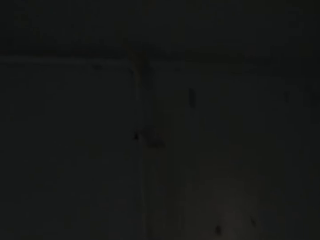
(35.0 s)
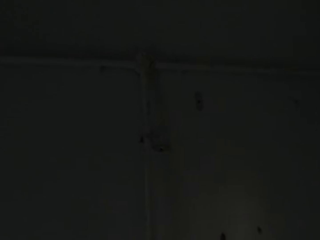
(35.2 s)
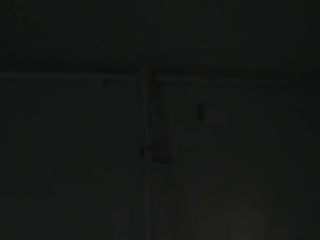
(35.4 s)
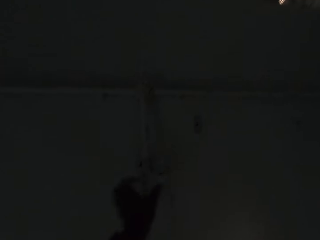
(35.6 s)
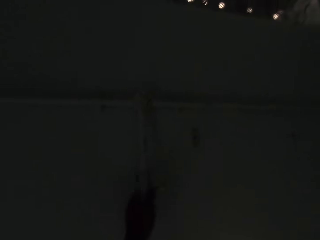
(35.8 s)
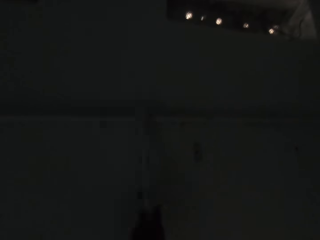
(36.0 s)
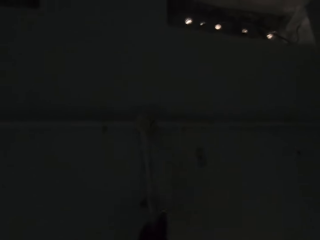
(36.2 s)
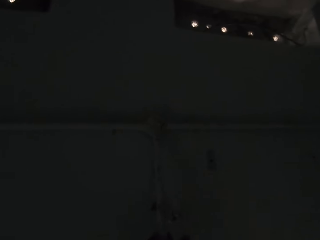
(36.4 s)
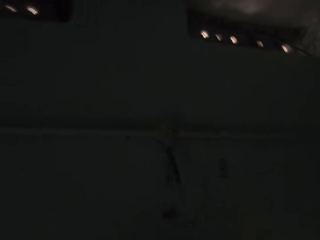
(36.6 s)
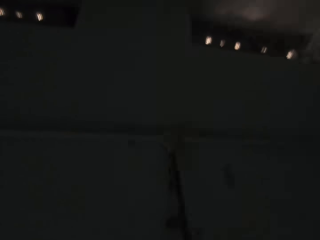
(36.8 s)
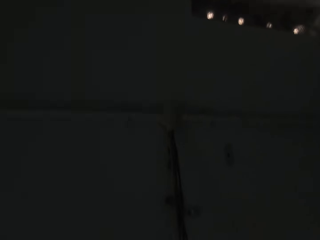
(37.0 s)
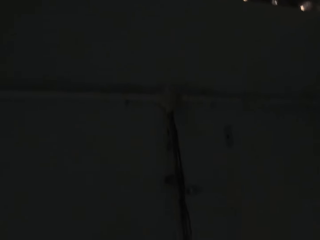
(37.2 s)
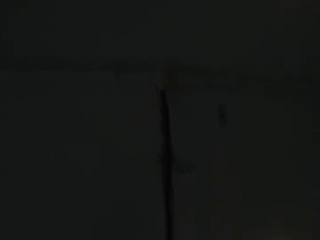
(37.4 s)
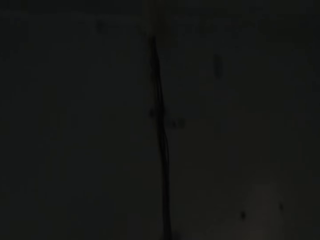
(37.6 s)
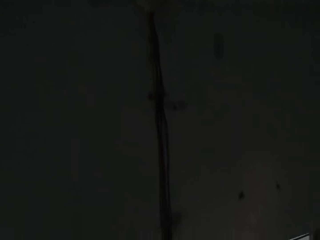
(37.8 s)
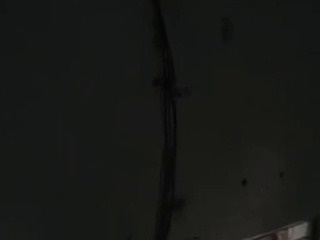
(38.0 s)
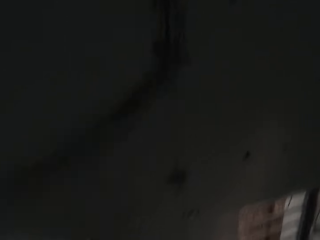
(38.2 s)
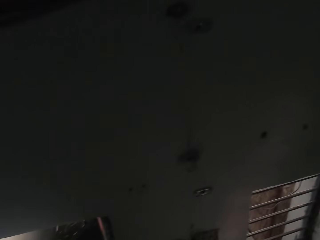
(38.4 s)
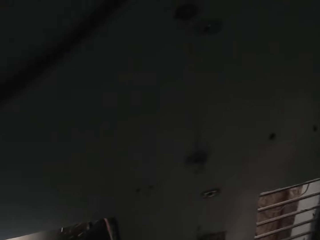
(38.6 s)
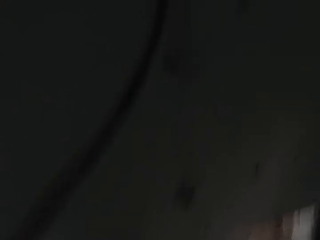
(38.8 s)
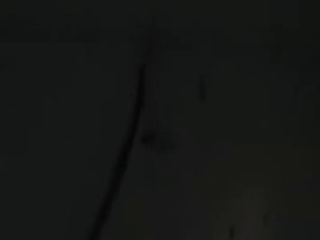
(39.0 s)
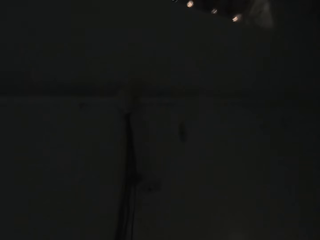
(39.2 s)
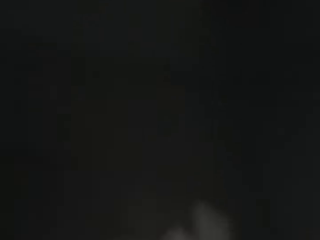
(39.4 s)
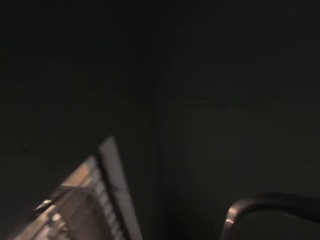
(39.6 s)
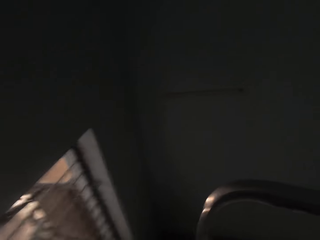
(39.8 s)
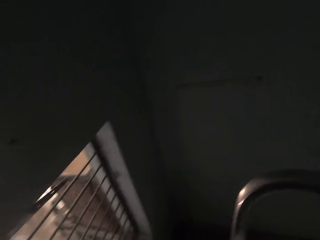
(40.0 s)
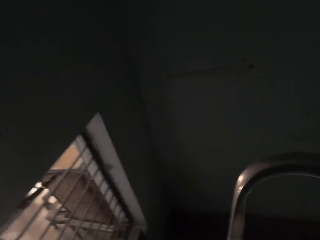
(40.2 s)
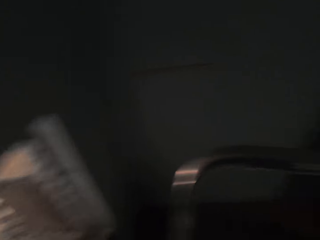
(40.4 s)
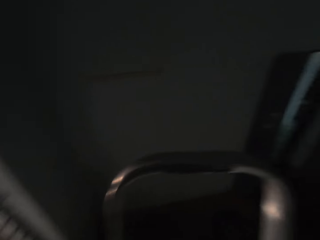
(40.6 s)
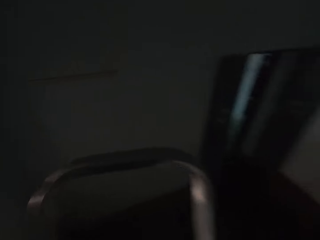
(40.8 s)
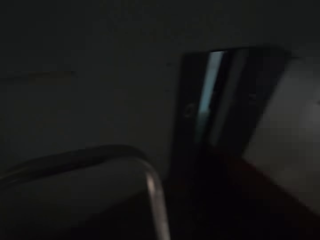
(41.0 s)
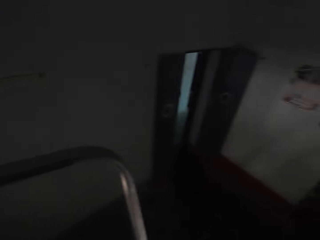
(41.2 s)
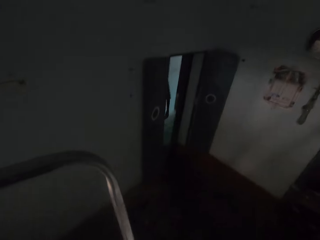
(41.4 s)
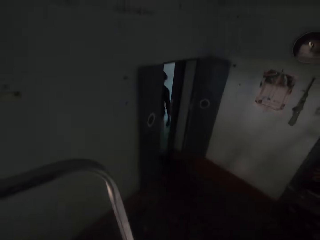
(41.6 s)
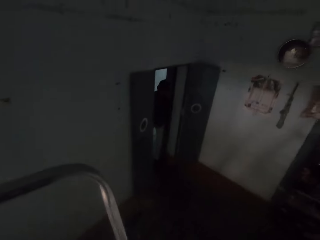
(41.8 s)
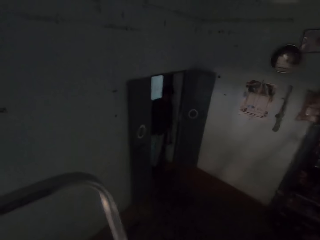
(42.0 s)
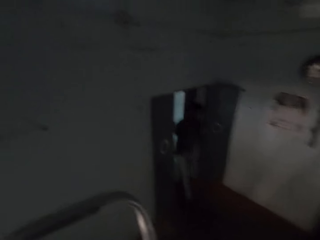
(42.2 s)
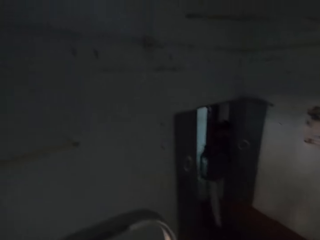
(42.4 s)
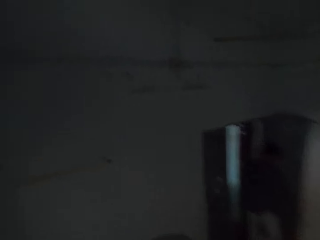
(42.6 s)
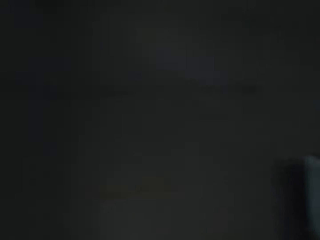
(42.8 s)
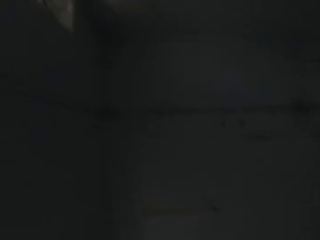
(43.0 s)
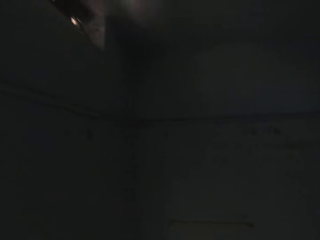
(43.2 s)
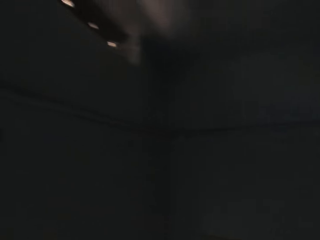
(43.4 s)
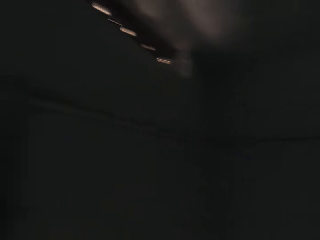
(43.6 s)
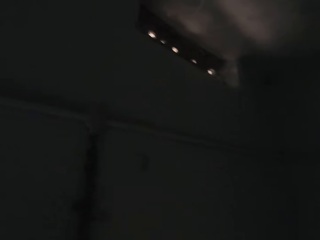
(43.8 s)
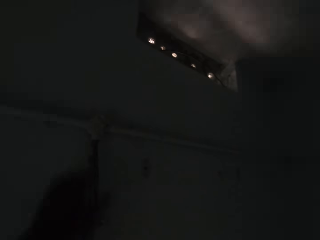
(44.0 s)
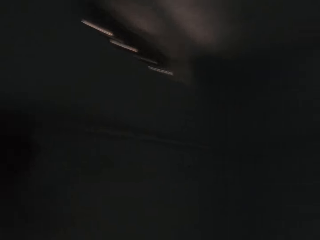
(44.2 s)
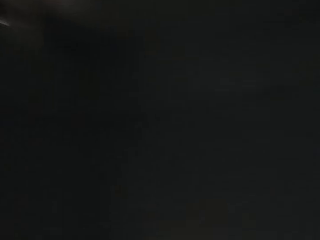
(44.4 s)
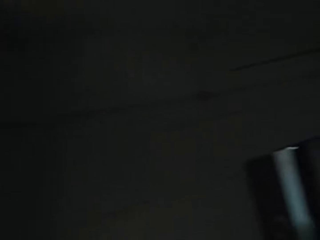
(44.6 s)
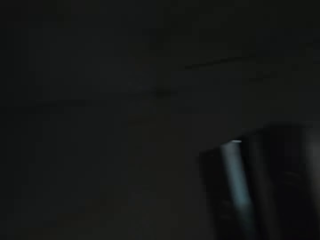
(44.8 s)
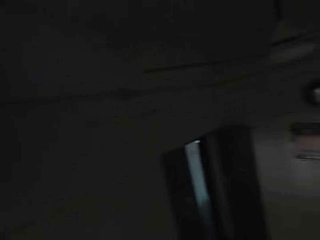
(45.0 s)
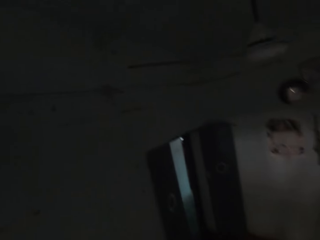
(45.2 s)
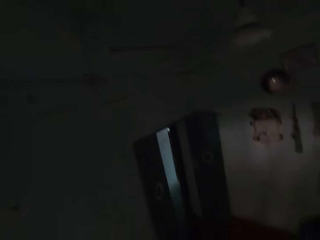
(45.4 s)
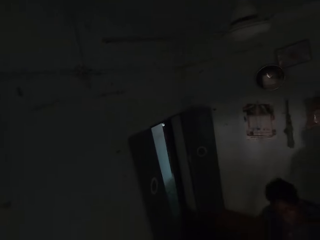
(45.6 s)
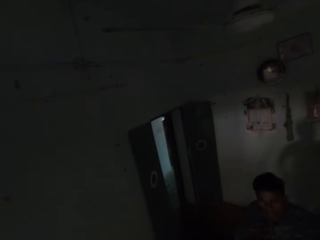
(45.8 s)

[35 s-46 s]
The camera wearer grabs the plastic conduit on the wall. They align cables. They move the plastic conduit on the wall with a left hand. They stare around. They talk to a man. The man walks in the room. The camera wearer stares around. They talk to the man.

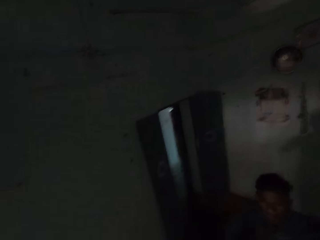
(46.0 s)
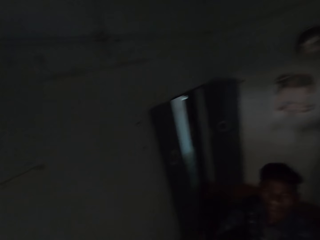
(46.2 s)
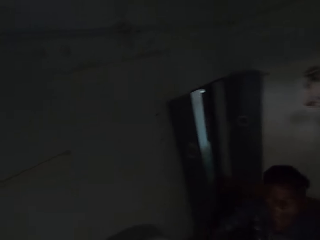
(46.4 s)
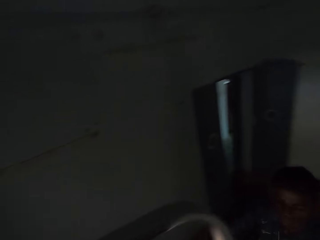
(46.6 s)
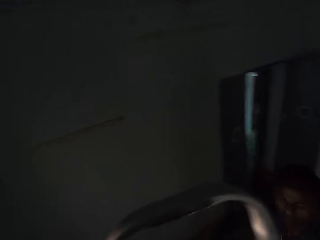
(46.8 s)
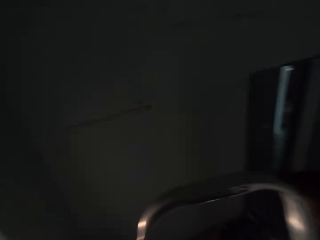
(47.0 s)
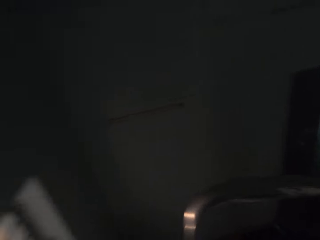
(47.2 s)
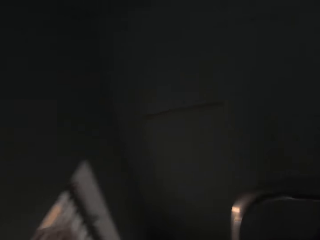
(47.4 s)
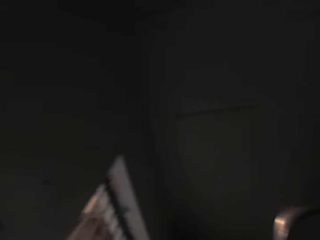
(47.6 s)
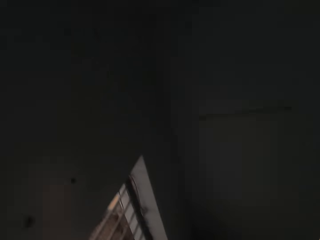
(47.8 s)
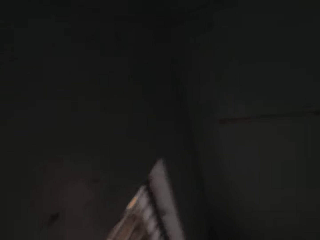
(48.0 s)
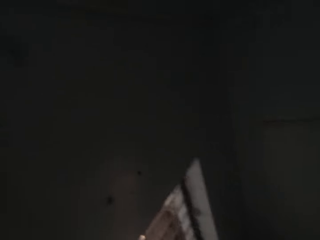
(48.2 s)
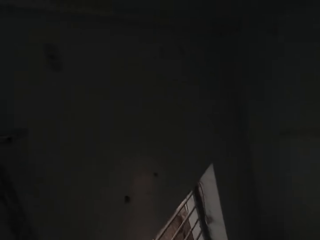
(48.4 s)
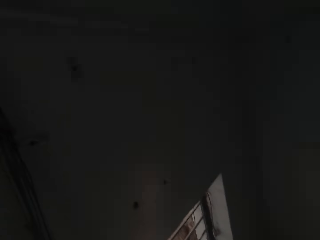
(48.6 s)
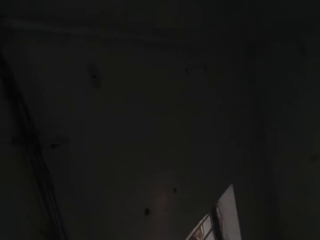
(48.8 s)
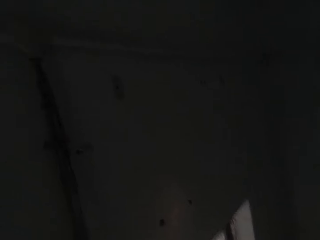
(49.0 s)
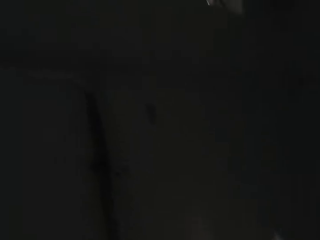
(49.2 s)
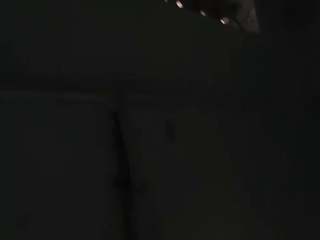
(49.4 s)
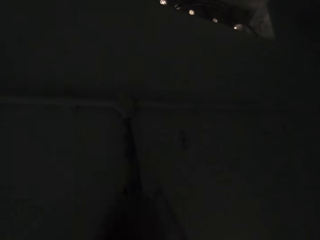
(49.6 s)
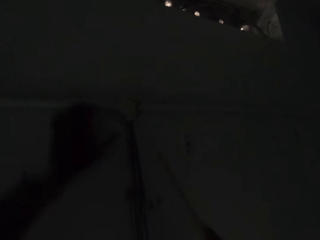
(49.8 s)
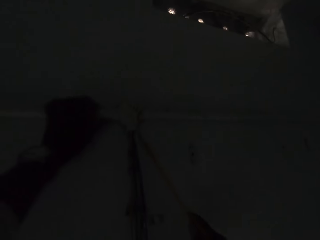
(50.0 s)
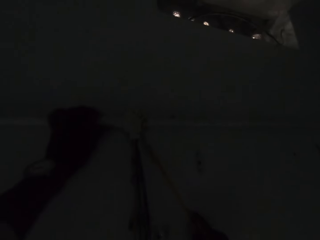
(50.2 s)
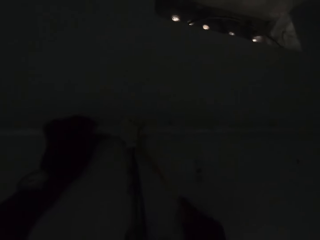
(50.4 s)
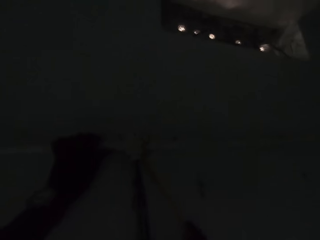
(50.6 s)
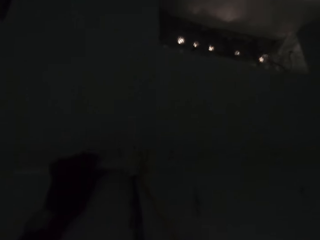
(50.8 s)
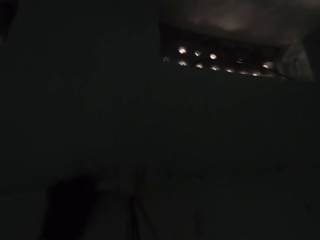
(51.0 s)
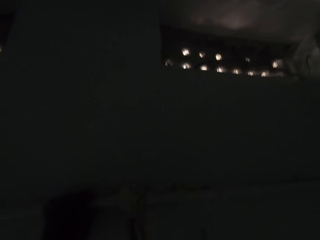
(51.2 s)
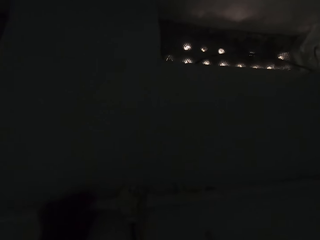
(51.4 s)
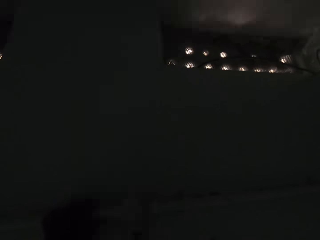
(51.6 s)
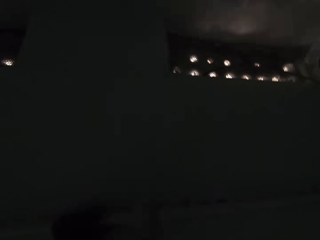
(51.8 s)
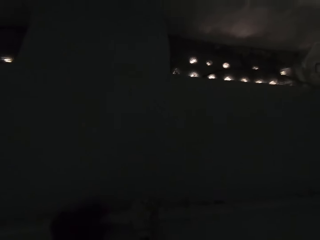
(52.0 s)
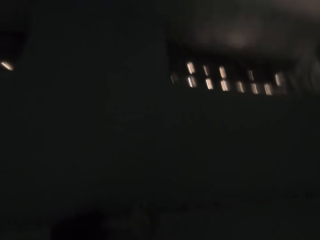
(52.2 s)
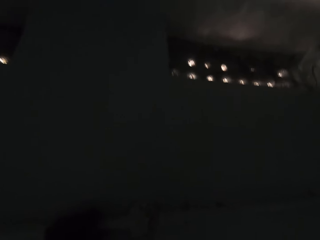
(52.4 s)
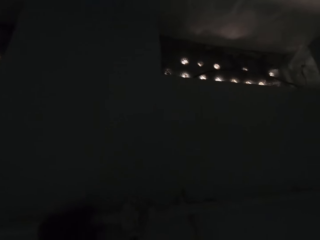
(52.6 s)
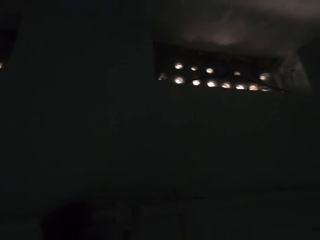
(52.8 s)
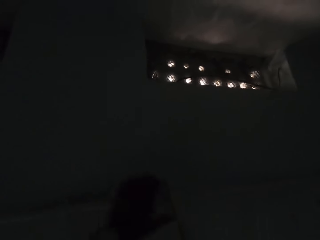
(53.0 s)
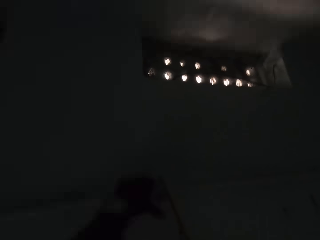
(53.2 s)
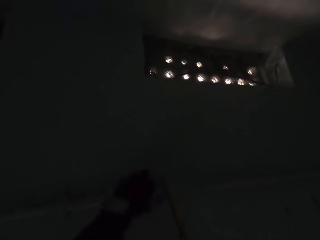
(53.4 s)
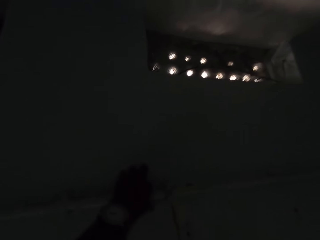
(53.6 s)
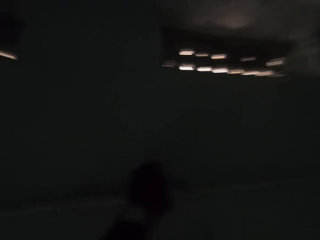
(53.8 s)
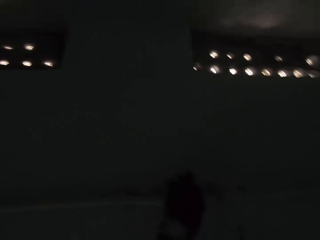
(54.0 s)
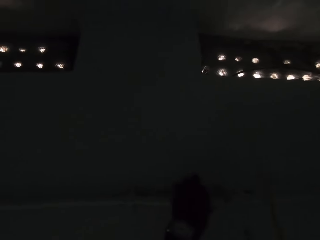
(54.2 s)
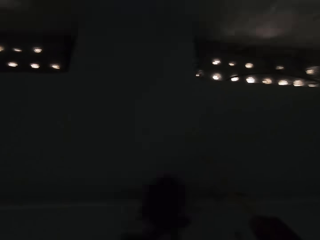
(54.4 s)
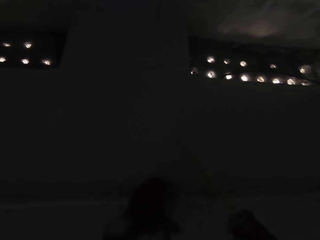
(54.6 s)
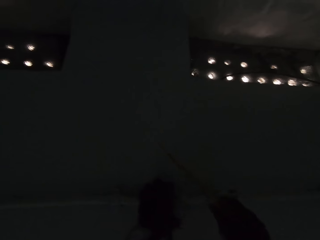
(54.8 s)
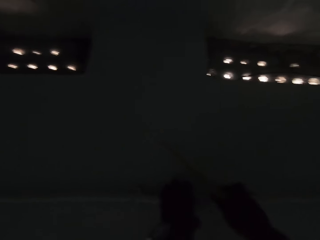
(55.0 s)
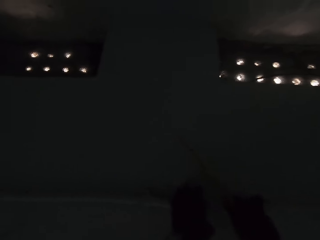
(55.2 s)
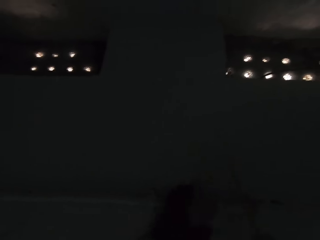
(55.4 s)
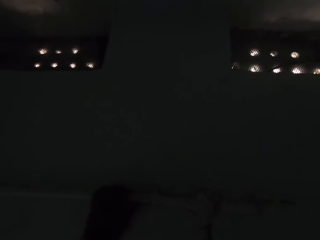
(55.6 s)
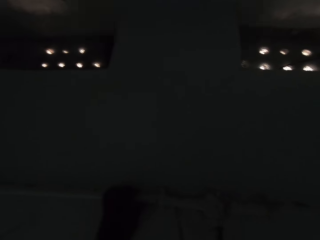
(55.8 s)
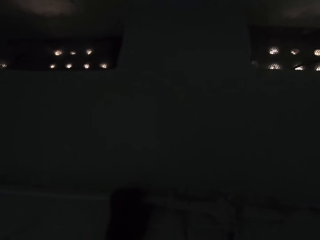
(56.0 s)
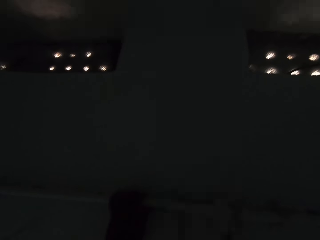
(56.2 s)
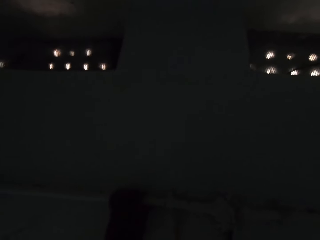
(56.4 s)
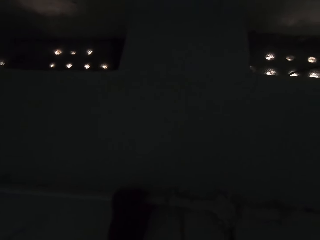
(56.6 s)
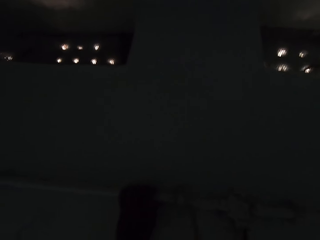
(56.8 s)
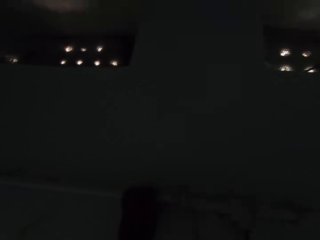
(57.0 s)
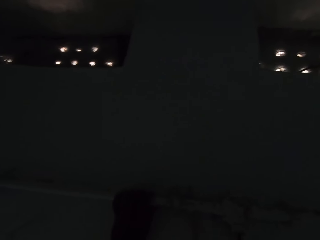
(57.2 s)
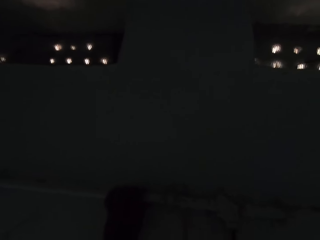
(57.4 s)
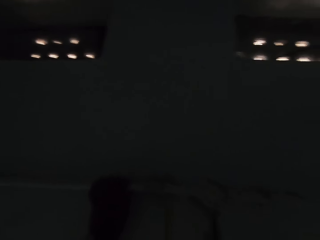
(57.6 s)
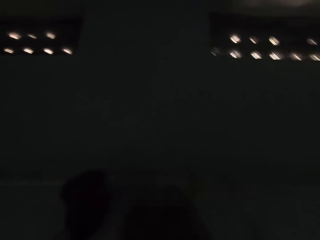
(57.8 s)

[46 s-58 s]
A man walks in the room. The camera wearer looks at the wall. They put a knife beside a pipe. They grab the plastic conduit on the wall with a left hand. They pull the pipe with the left hand.
